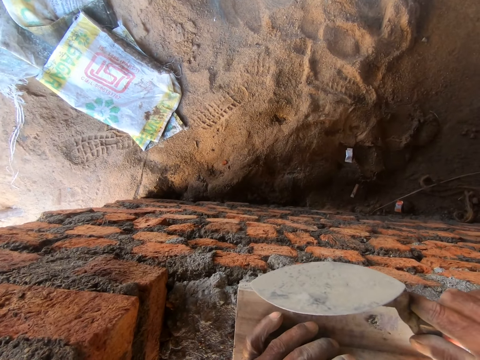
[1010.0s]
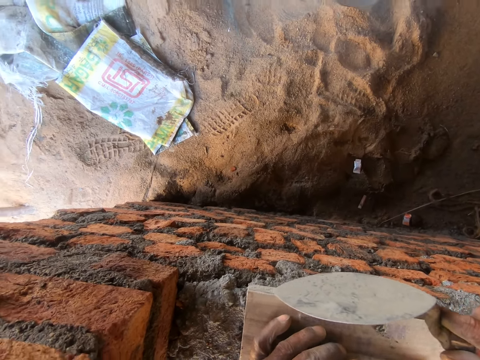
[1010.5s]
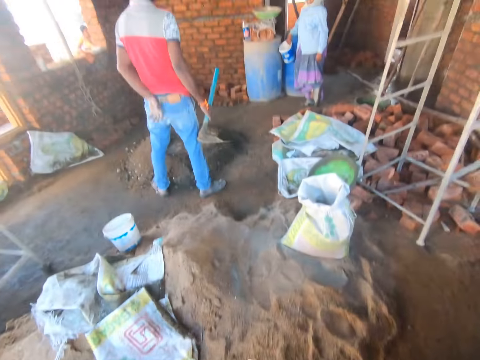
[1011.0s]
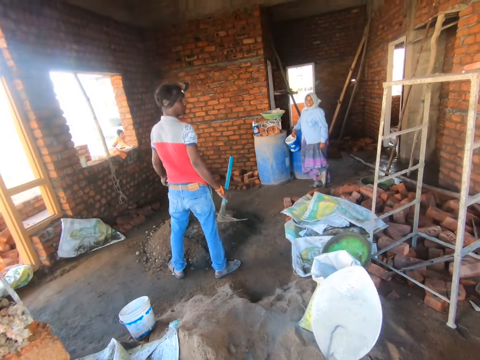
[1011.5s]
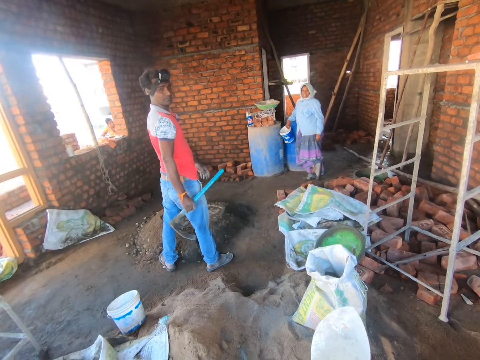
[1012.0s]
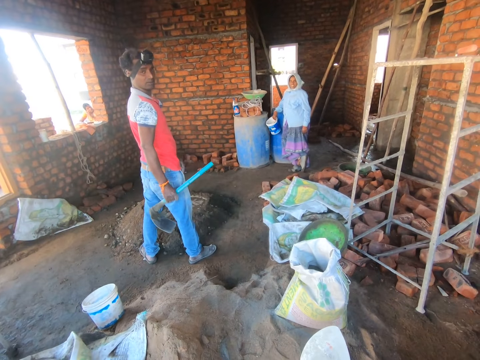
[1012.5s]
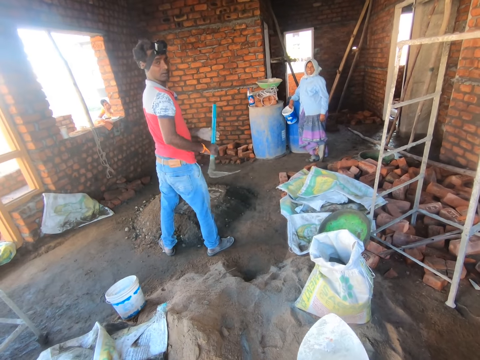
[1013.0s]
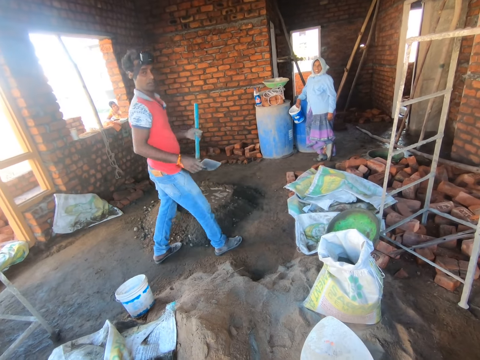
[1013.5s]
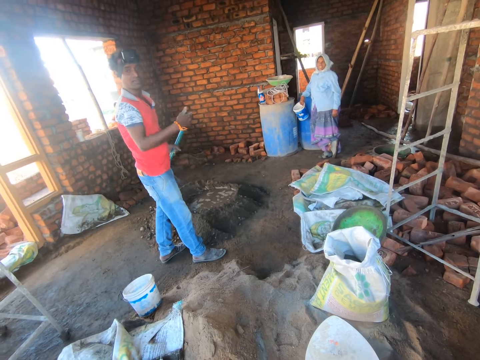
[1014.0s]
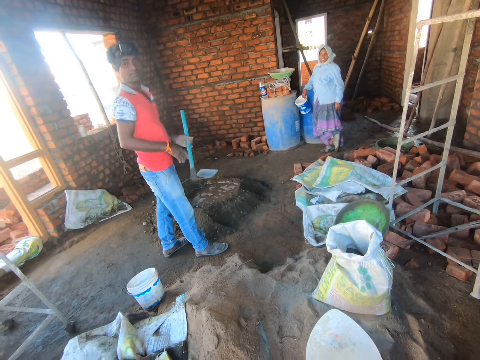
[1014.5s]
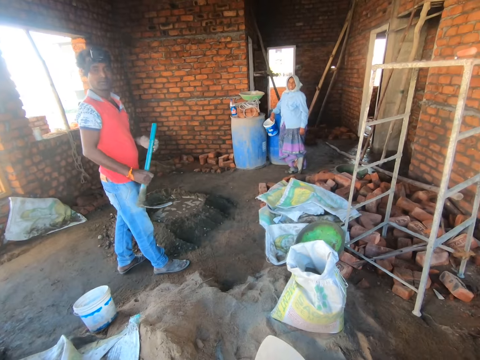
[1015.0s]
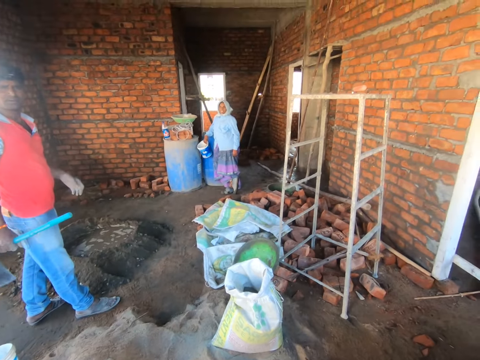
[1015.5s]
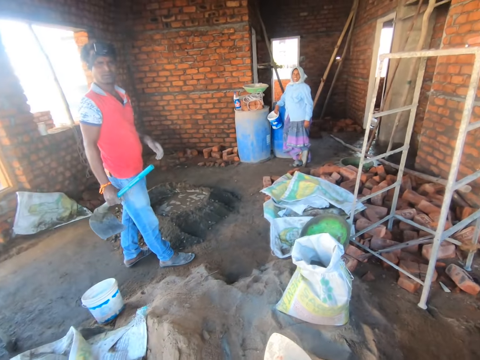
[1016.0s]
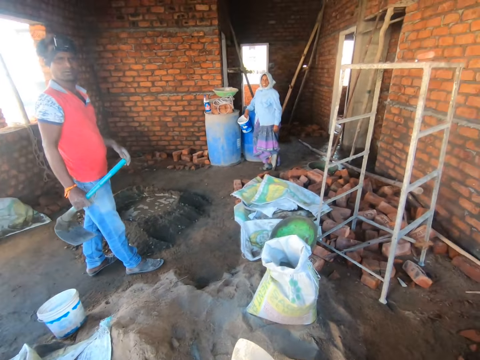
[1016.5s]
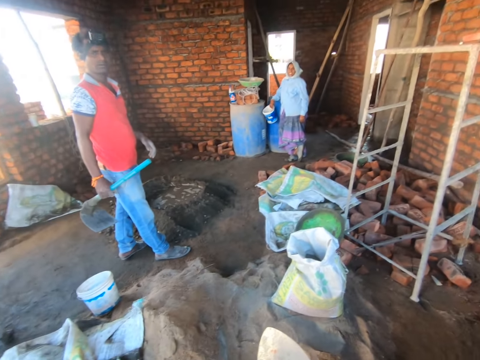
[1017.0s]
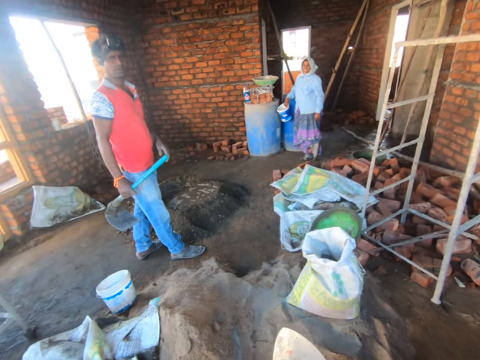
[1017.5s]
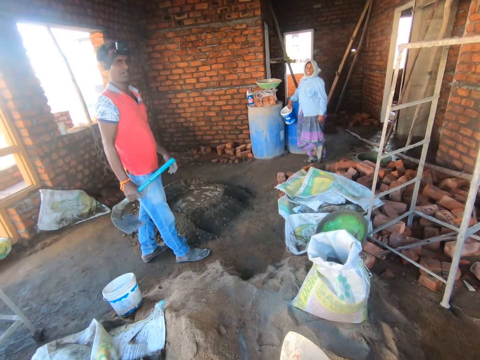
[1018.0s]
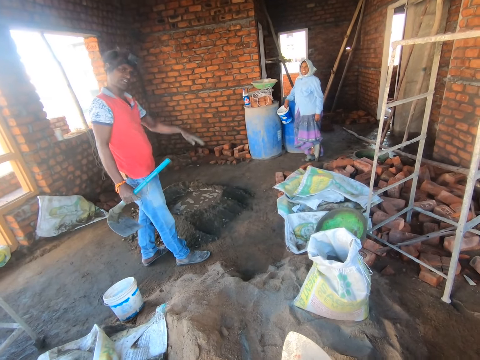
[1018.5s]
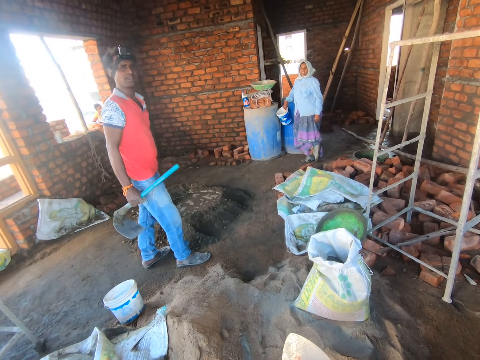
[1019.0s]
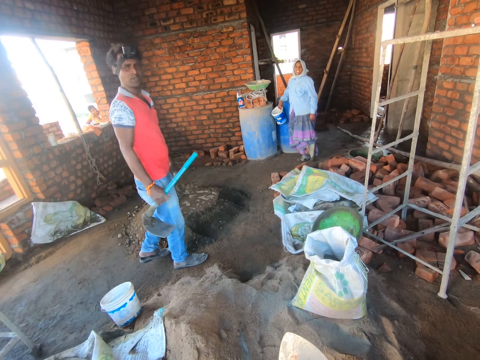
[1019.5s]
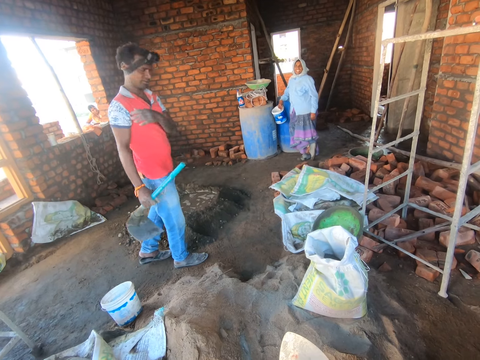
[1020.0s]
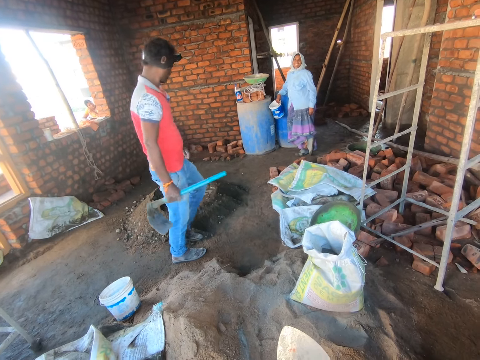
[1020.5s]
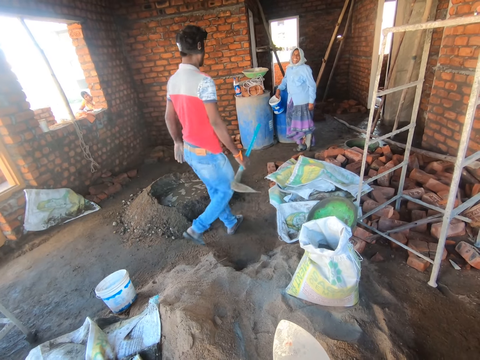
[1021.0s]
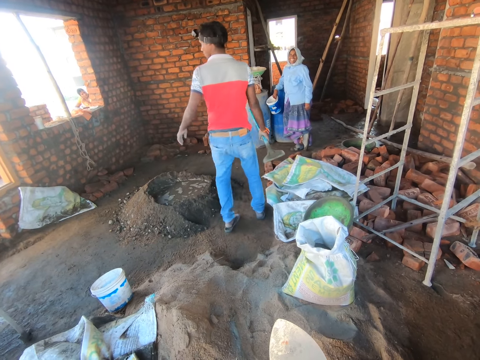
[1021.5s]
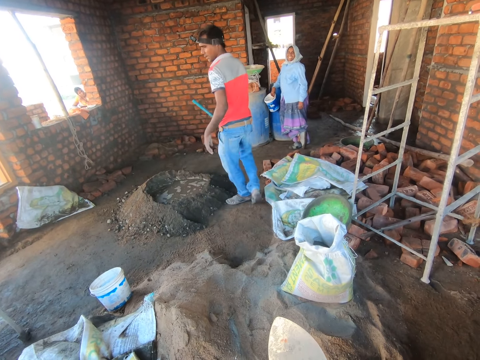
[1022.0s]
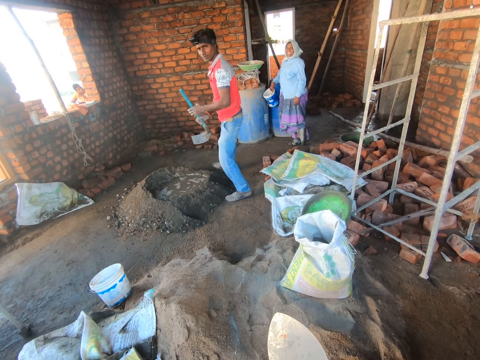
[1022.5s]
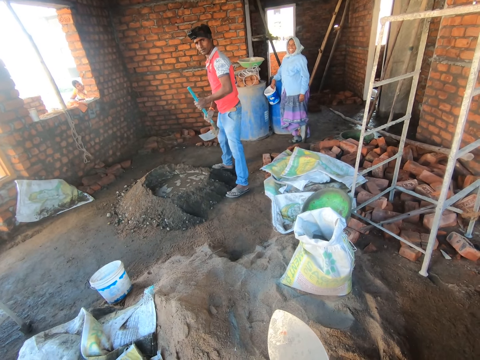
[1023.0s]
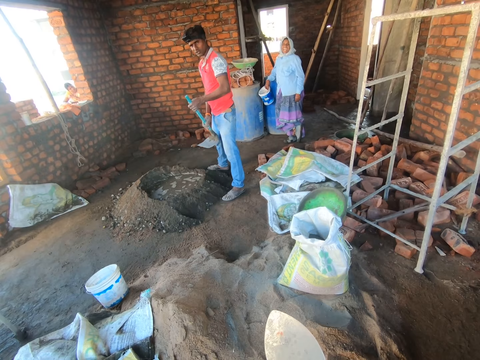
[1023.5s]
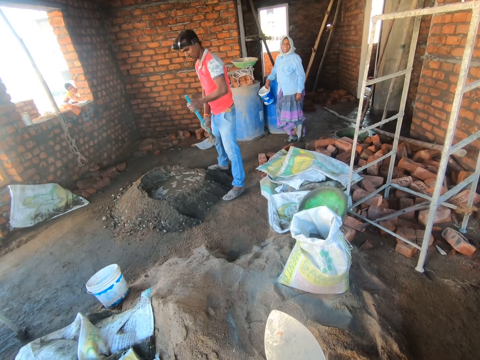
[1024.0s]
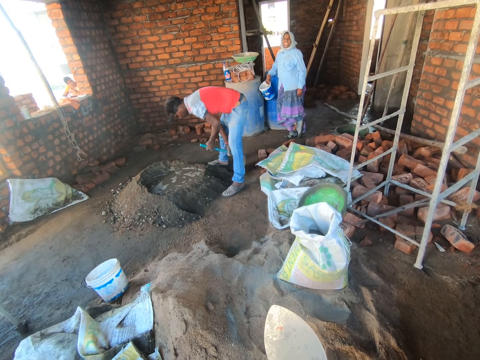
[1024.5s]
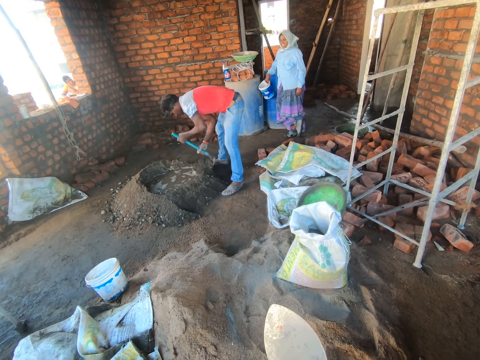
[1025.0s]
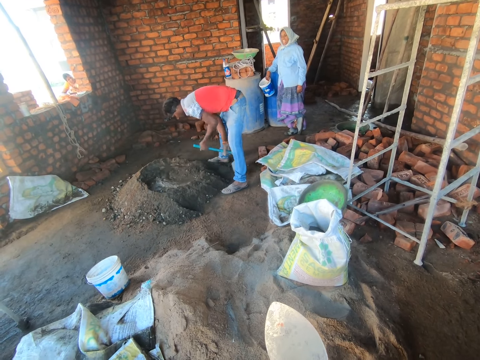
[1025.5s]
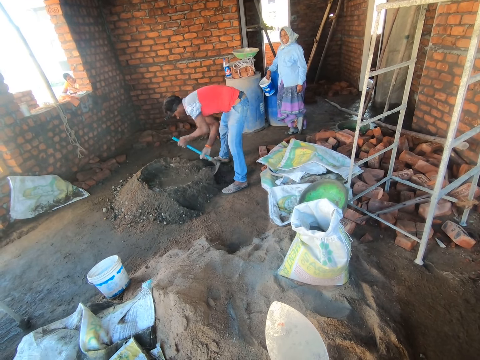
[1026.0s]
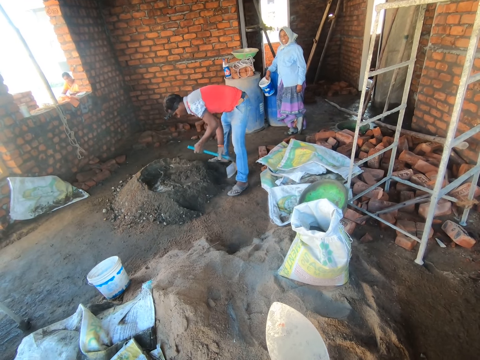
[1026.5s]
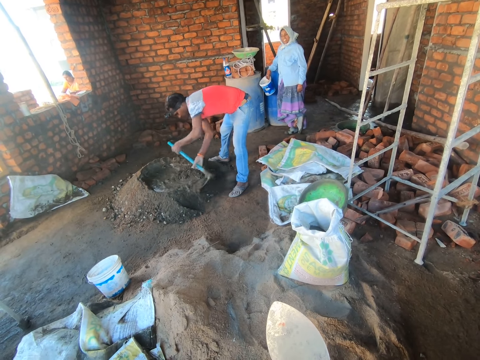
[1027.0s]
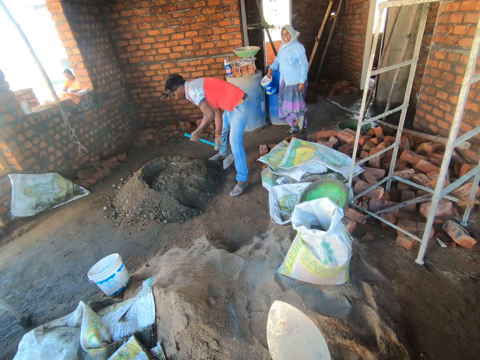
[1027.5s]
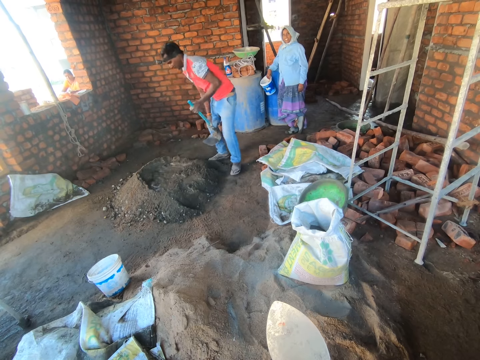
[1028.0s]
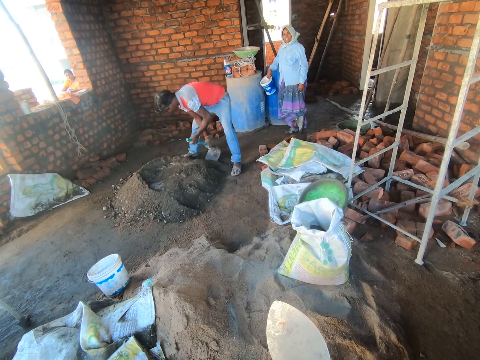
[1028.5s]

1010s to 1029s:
The camera wearer looks around the house. They stare at a person and another person. The first person moves his hand. The camera wearer talks to the person and the other person. The first person moves his hand, walks around the house and mixes the mortar with a hoe.

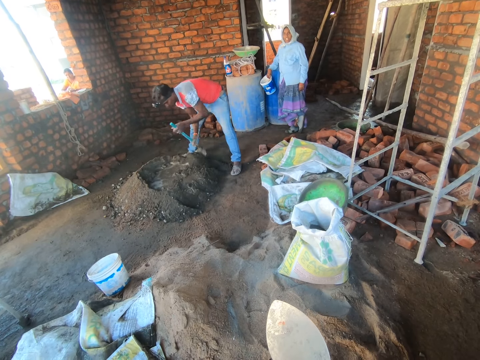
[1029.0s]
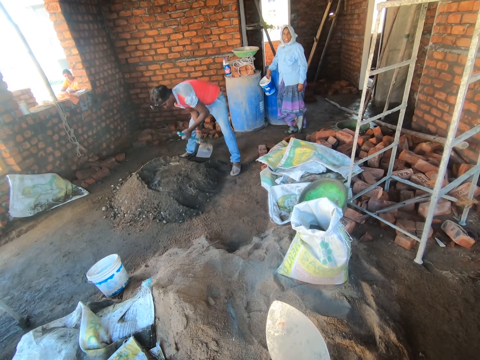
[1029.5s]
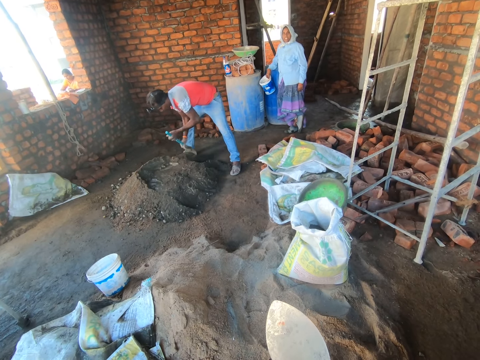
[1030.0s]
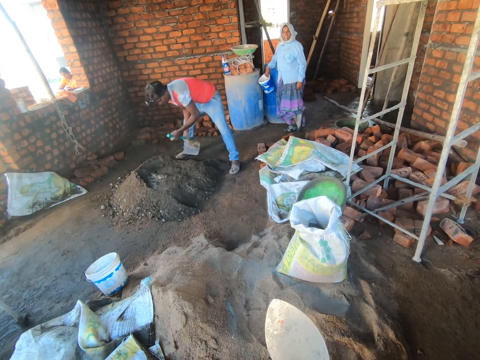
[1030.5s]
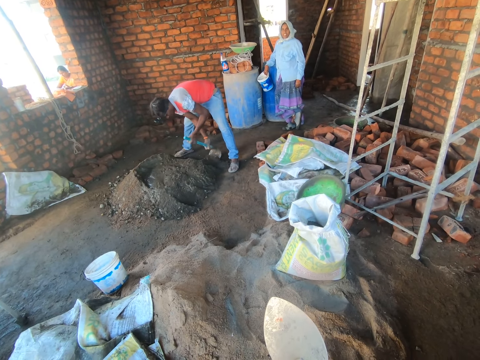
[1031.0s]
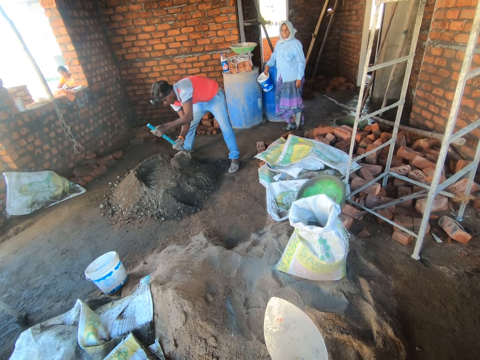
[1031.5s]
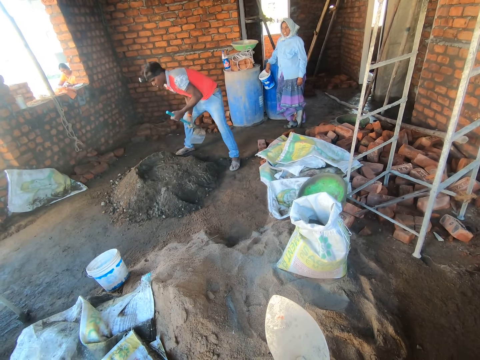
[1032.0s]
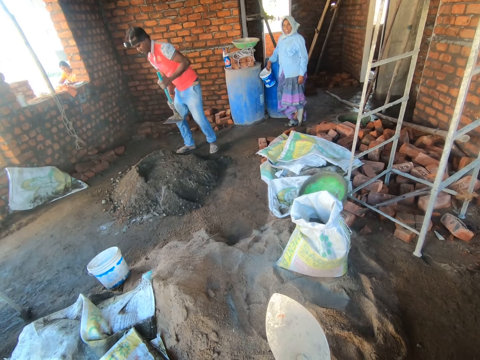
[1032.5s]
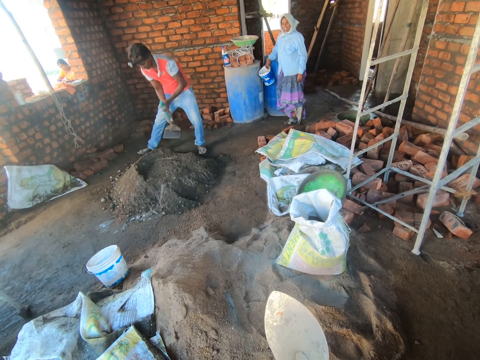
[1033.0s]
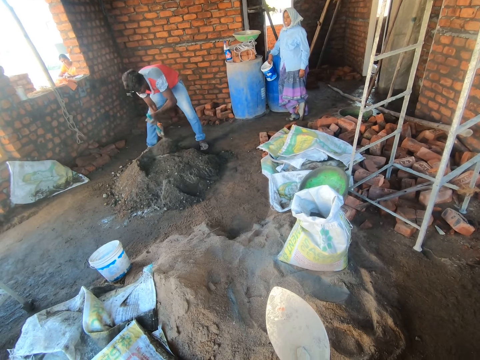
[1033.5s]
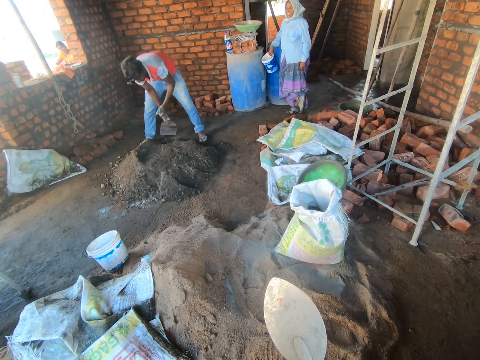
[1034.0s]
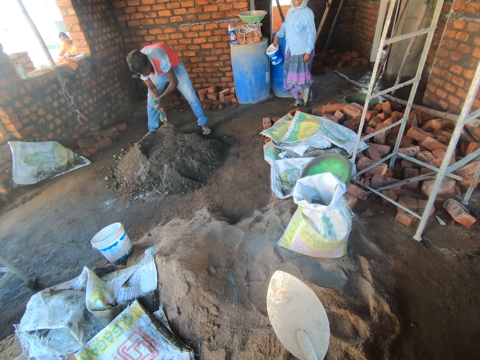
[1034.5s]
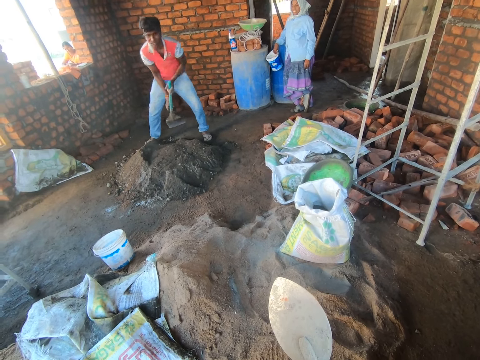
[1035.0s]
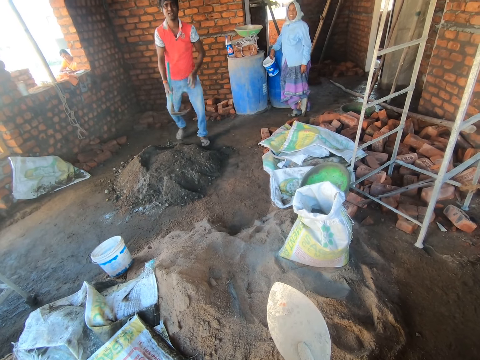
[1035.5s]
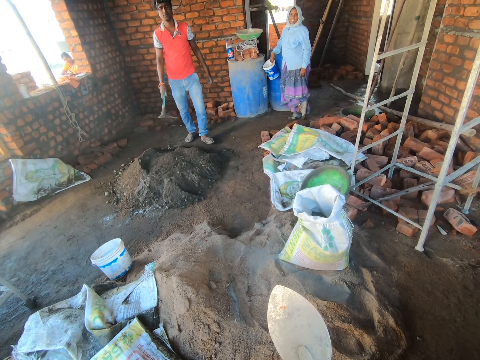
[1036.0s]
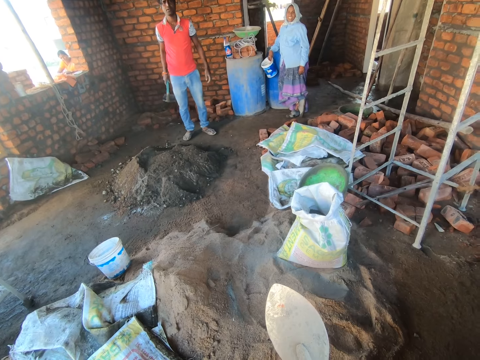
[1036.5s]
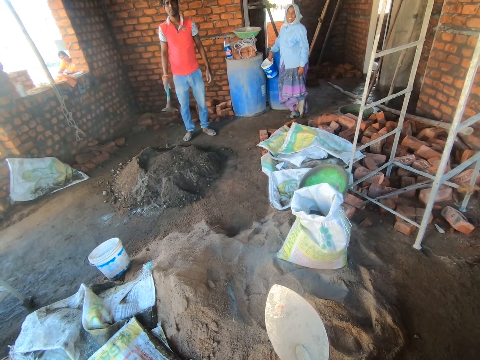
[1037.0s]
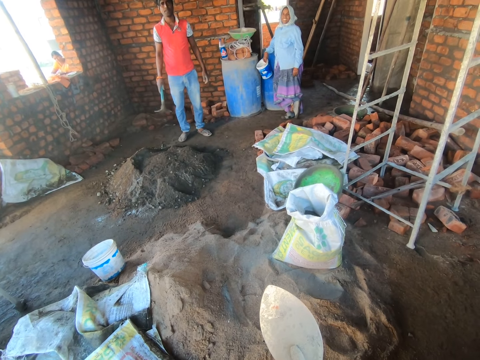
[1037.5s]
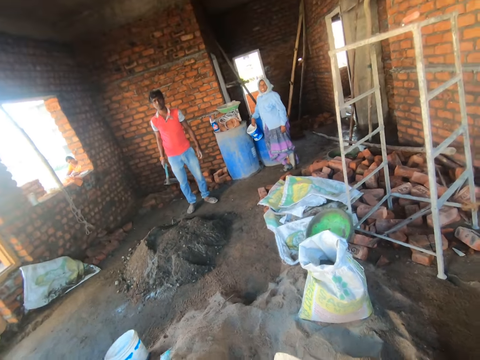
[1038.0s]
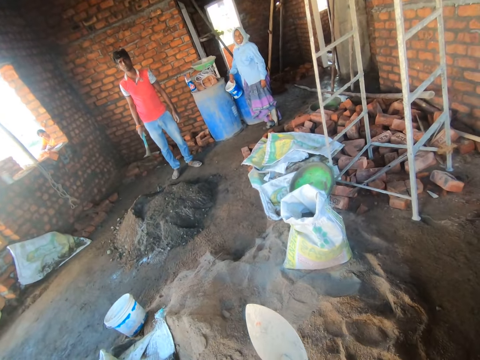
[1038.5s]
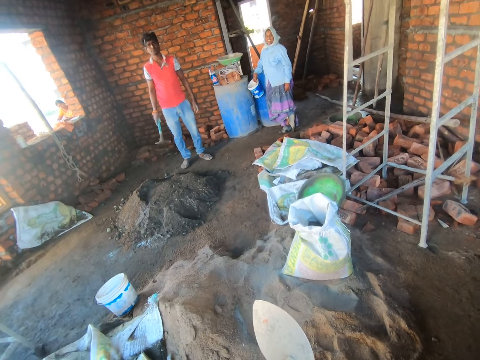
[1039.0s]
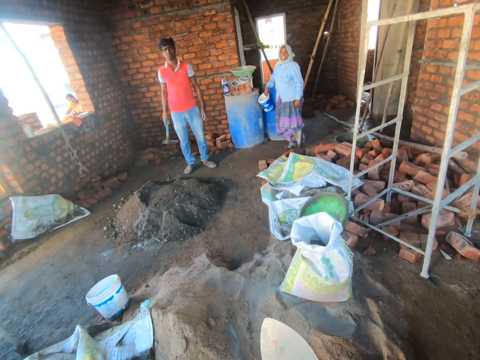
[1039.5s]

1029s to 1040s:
The camera wearer talks to a person and another person.
